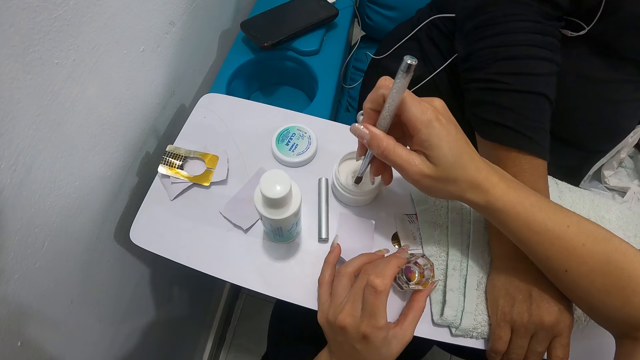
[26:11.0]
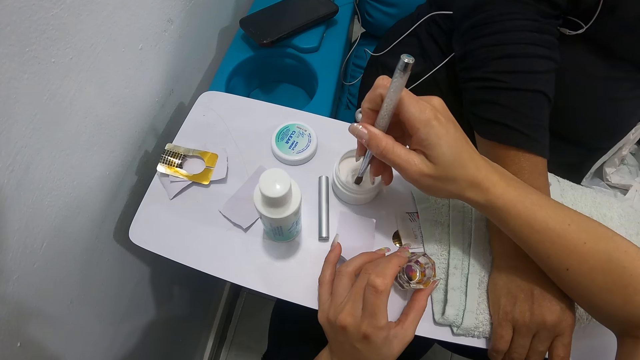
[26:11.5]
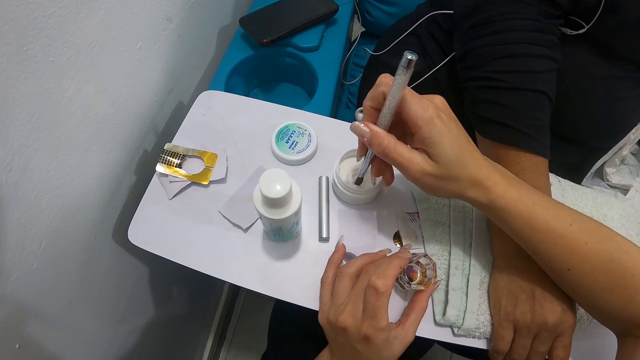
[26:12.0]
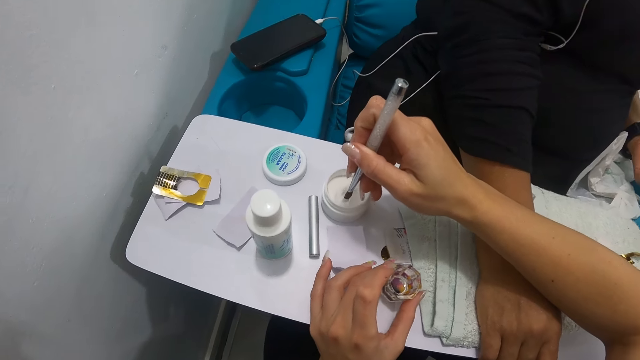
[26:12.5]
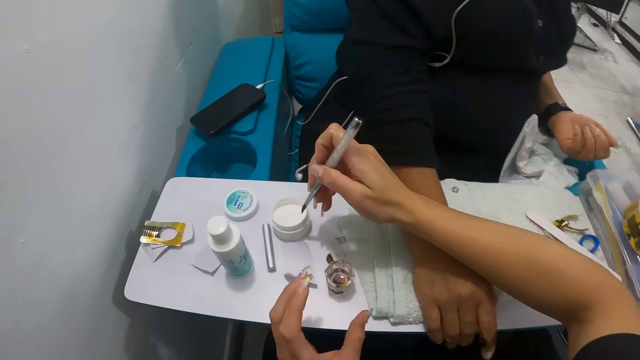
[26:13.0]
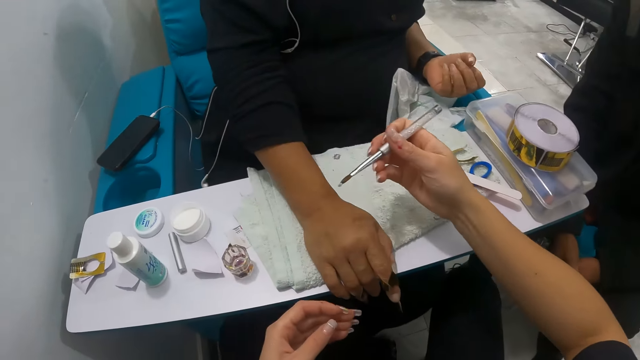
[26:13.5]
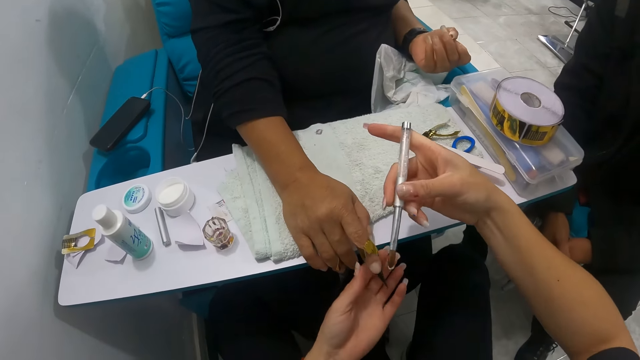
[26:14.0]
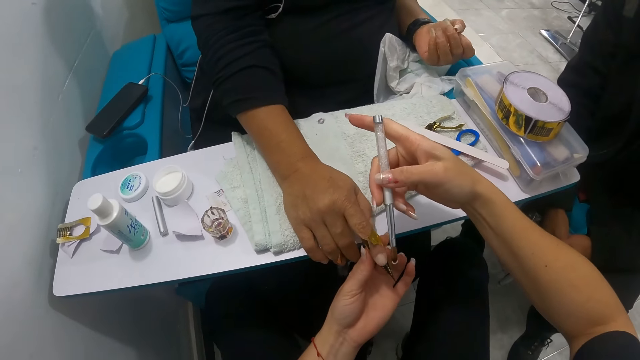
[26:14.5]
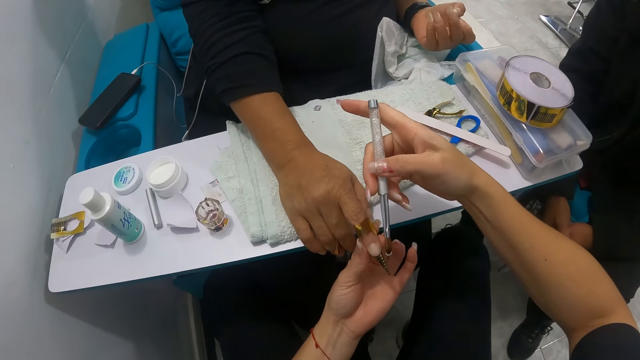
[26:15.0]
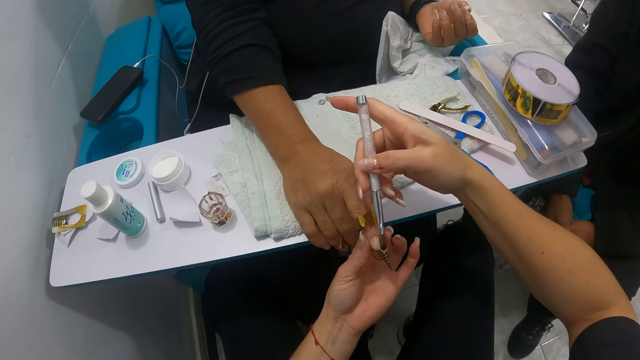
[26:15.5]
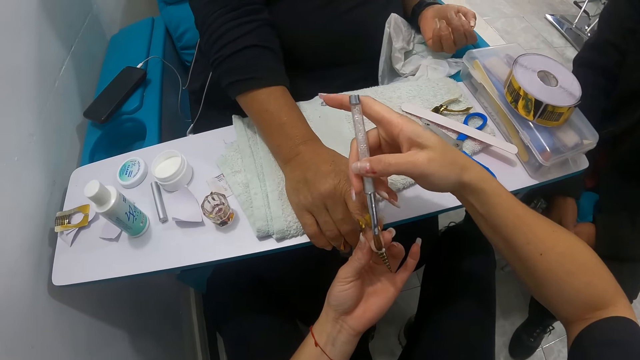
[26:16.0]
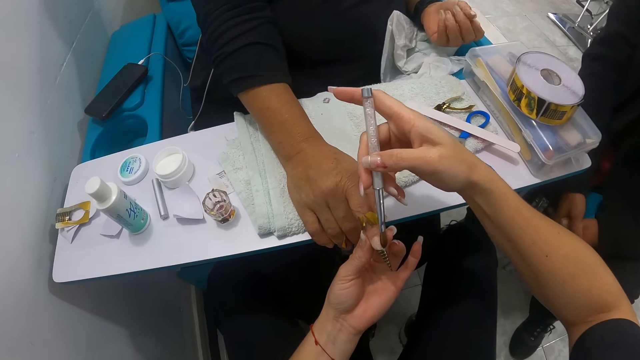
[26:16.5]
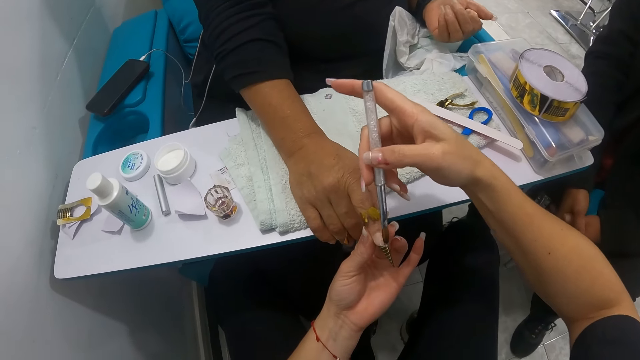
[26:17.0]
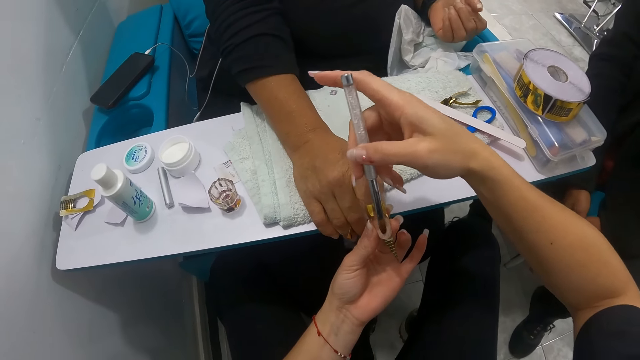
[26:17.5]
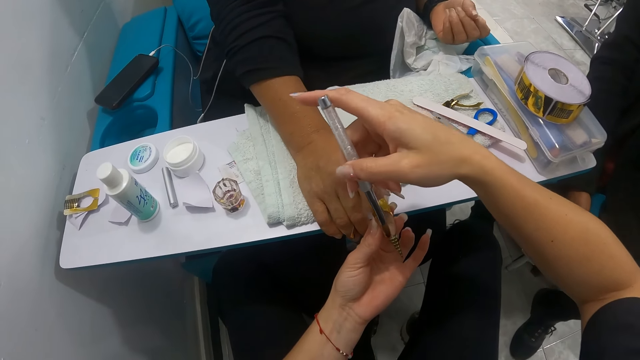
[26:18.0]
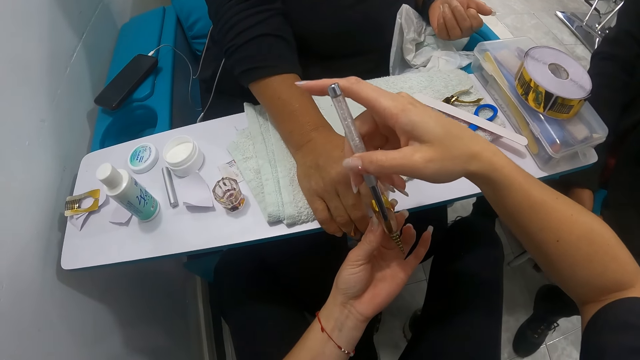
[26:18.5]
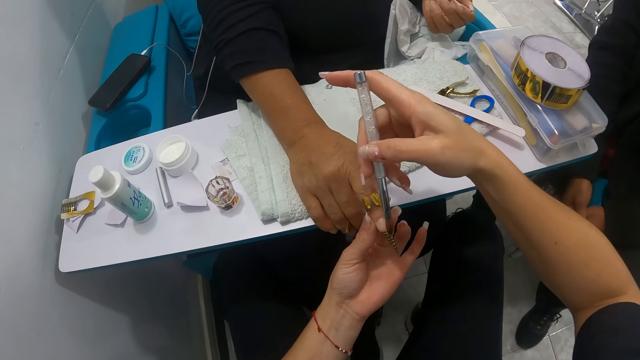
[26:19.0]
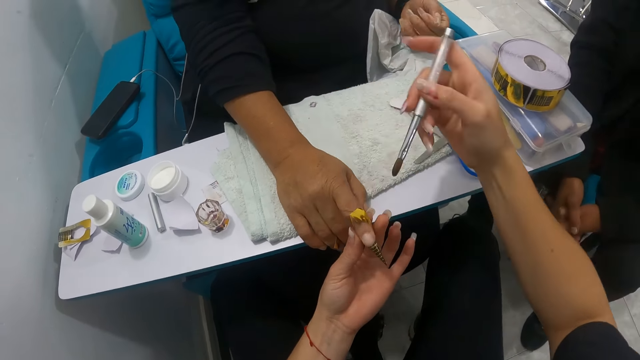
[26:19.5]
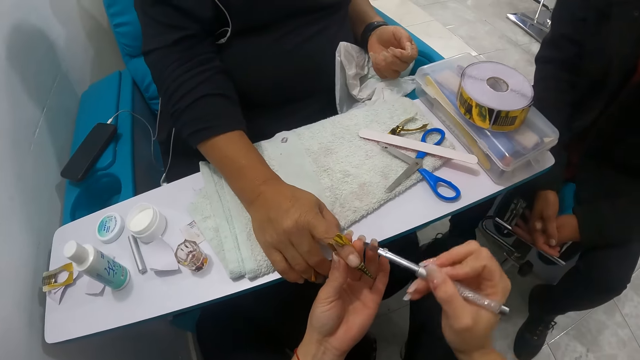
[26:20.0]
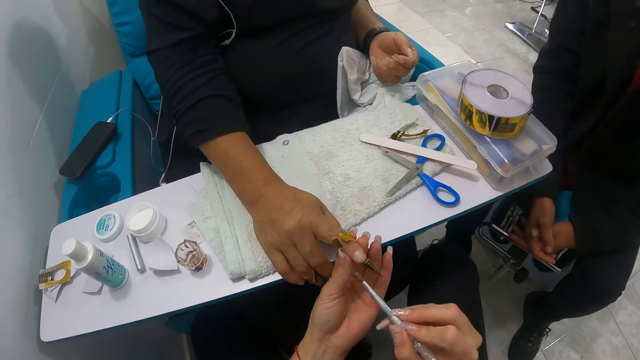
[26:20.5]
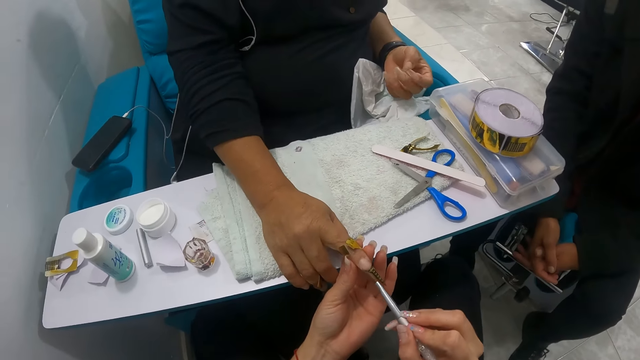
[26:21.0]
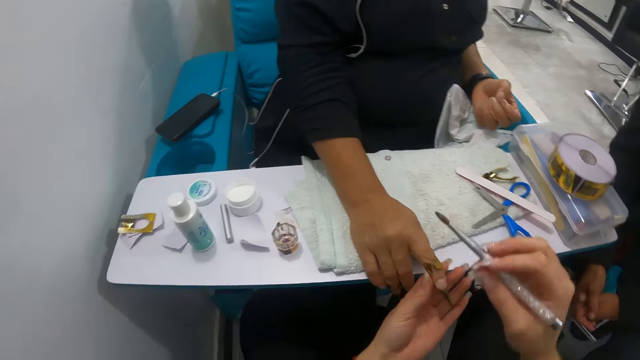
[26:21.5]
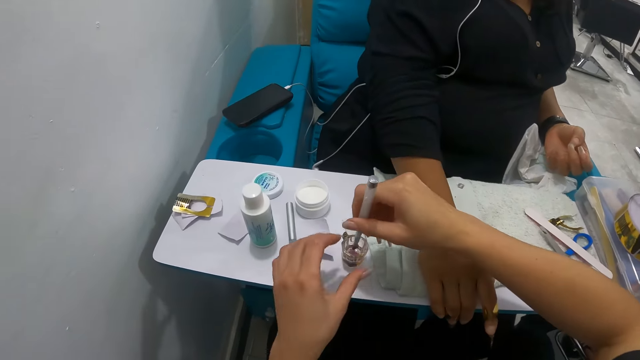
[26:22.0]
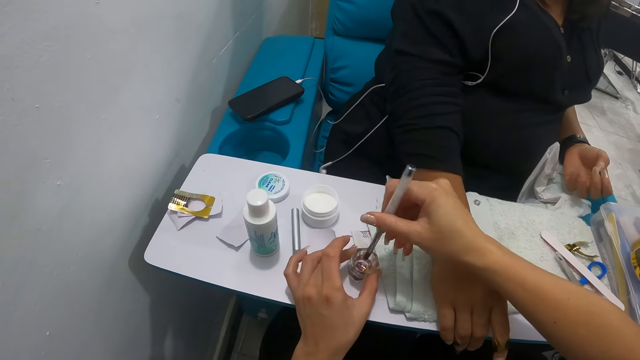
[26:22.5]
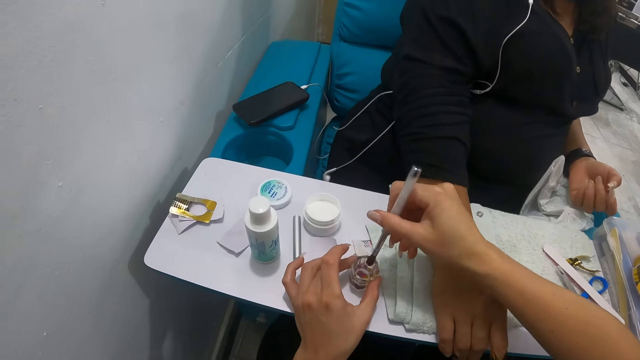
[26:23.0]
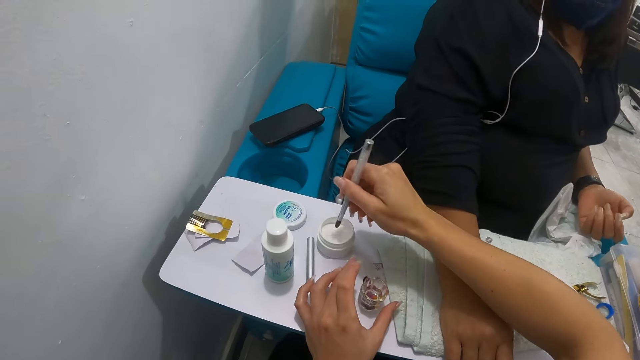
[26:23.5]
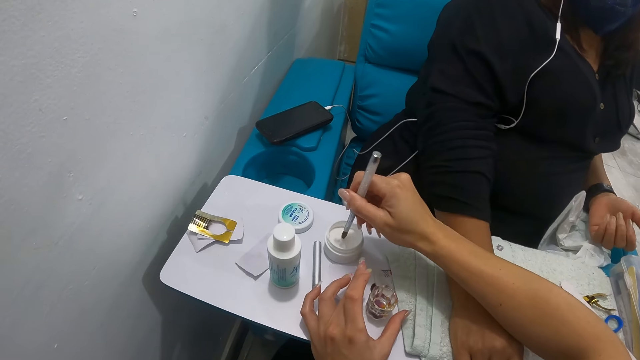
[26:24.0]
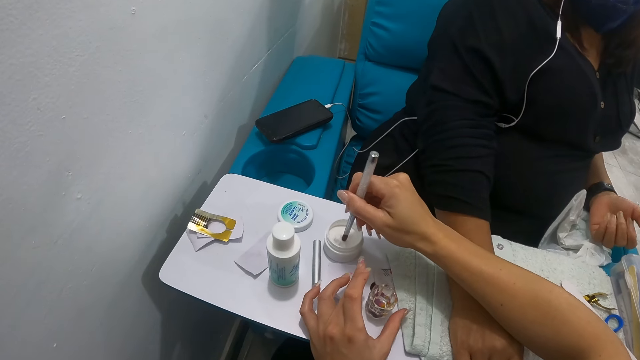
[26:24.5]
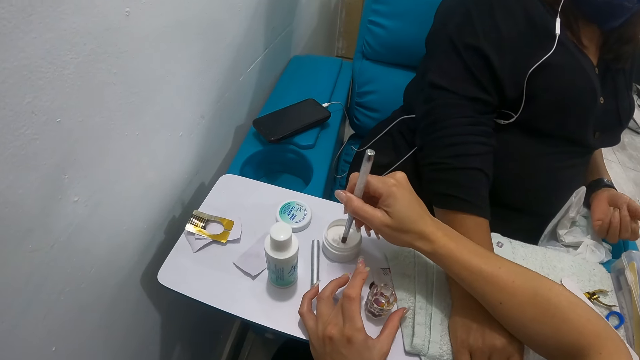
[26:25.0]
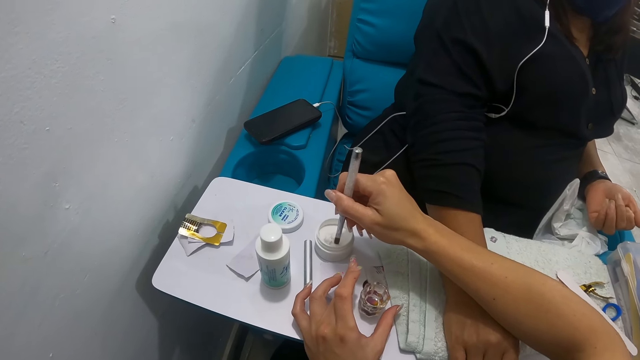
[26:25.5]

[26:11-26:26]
The camera wearer holds the woman's right hand on the napkin with her left hand. She applies the nail cream or gel on the woman's right fingernail with the acrylic nail brush in her right hand. She dabs the acrylic brush on the napkin on the pedicure chair table with her right hand. She applies the nail cream on the woman's right fingernail with the acrylic nail brush in her right hand. She dips the acrylic brush in her right hand into a glass container of water on the pedicure chair table. She holds the glass container of water on the pedicure chair table with her left hand. She touches some nail cream in the container on the pedicure chair table with the acrylic brush in her right hand.

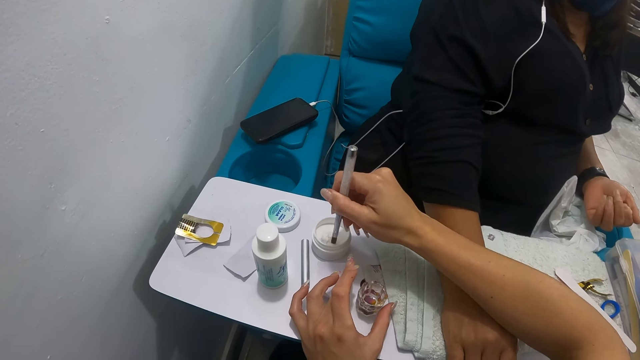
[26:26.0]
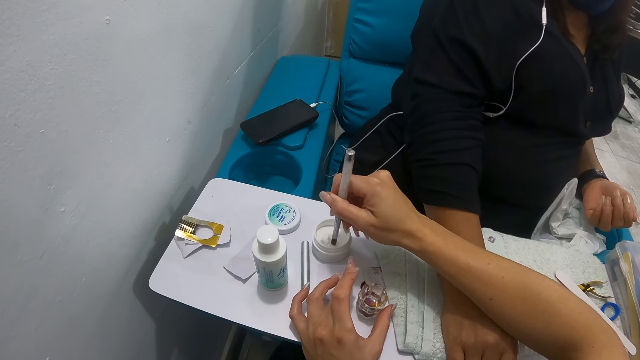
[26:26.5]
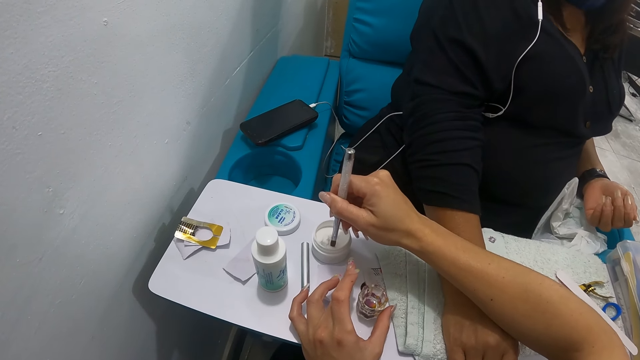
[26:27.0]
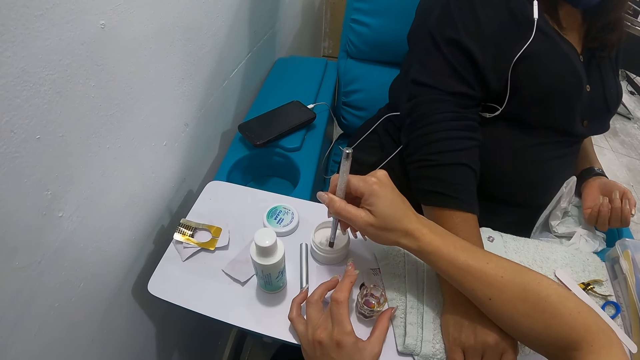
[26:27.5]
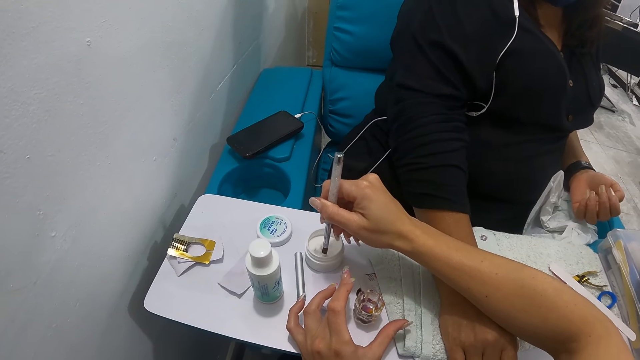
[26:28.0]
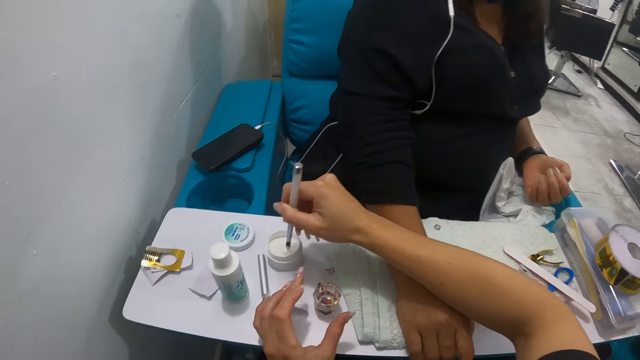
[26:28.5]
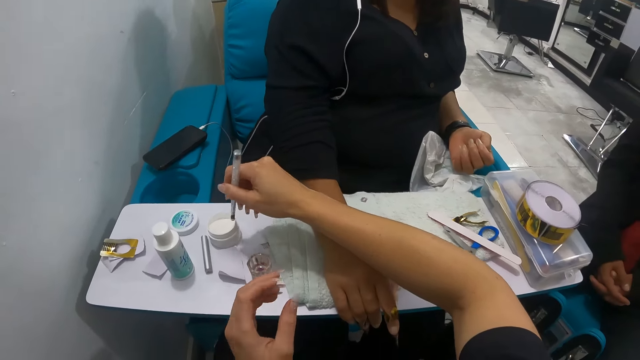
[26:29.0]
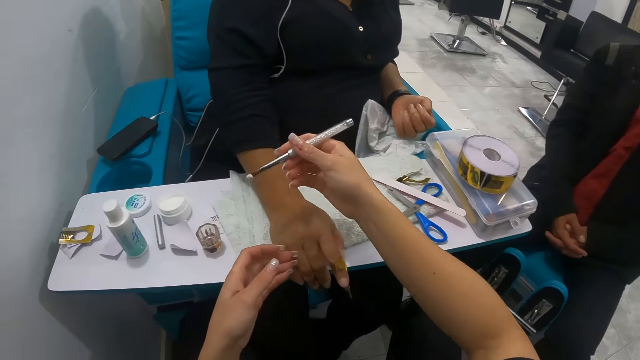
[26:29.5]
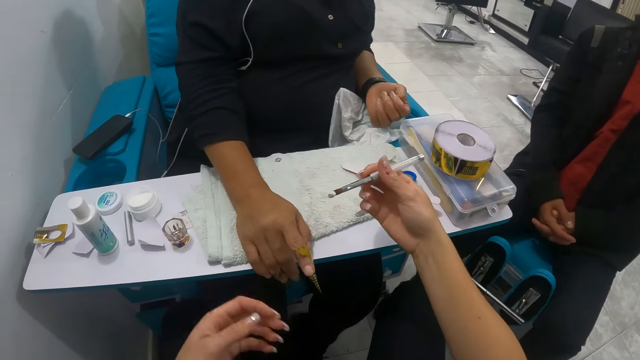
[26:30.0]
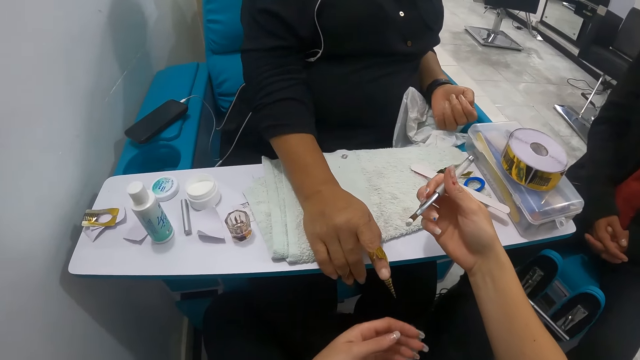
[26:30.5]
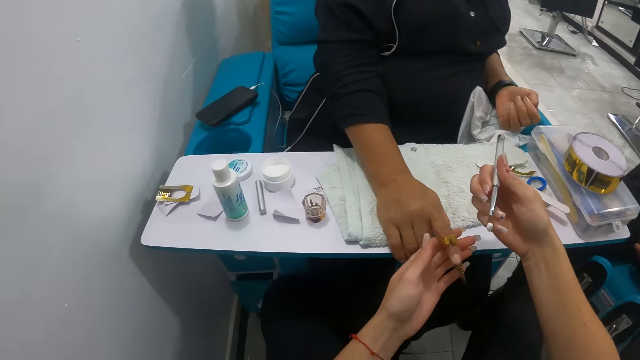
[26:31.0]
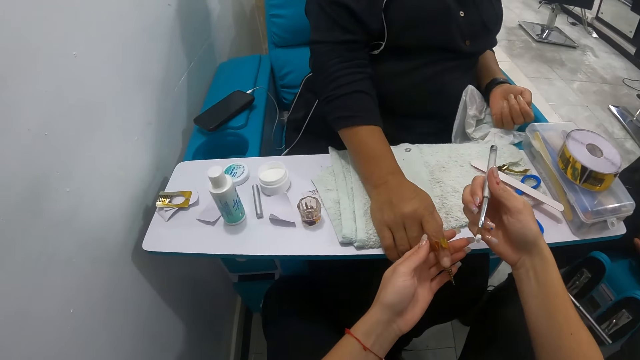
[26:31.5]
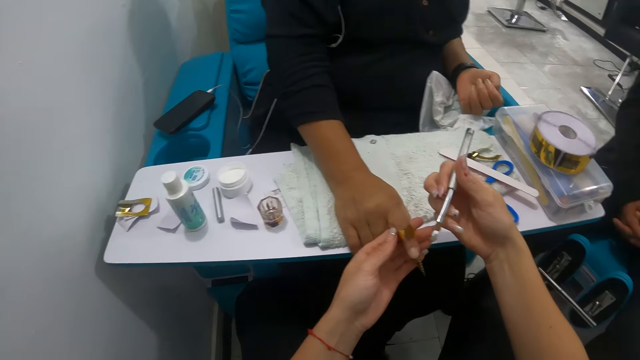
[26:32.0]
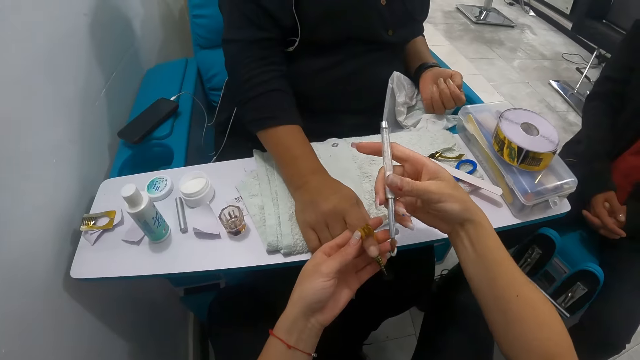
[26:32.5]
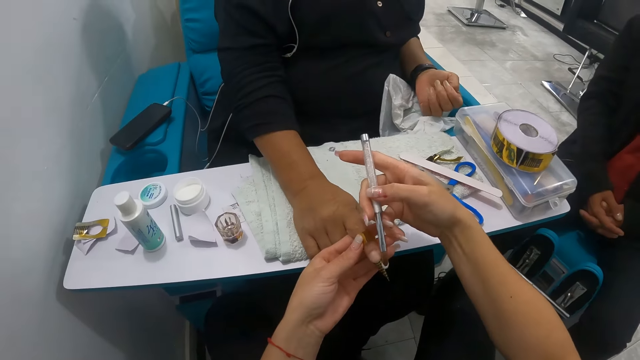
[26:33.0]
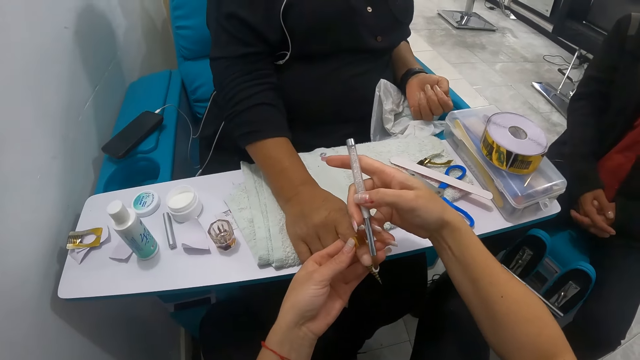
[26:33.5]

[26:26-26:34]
The camera wearer holds the woman's right hand on the napkin with her left hand. She applies the nail cream on the woman's right fingernail with the acrylic nail brush in her right hand.
